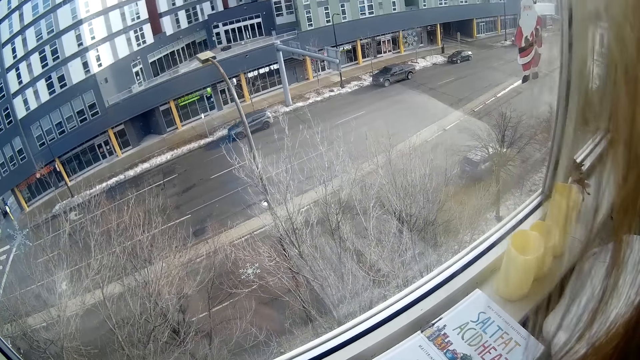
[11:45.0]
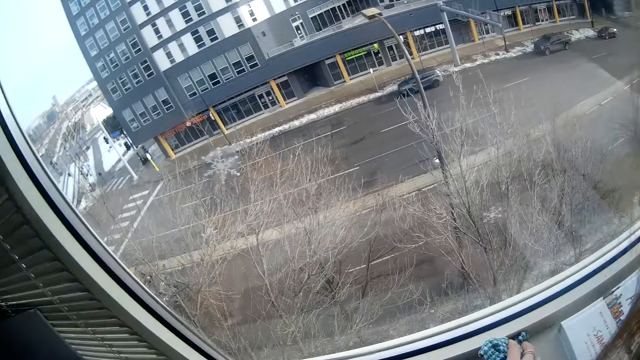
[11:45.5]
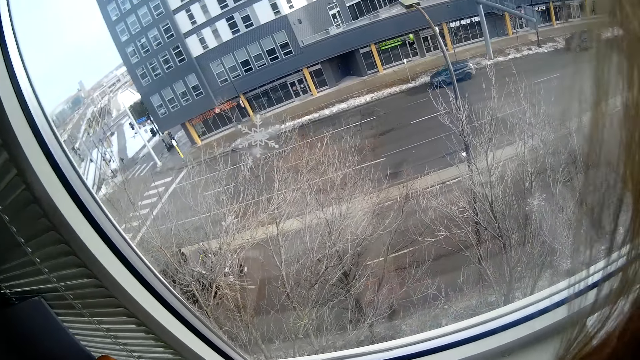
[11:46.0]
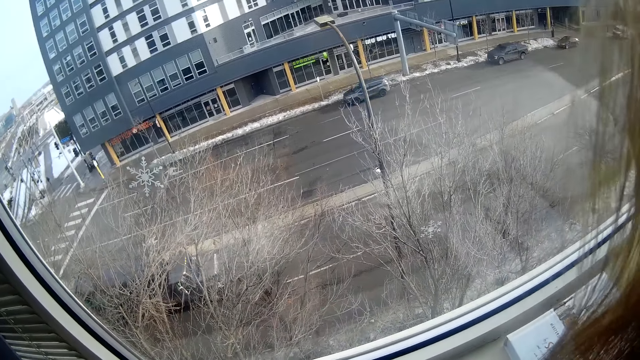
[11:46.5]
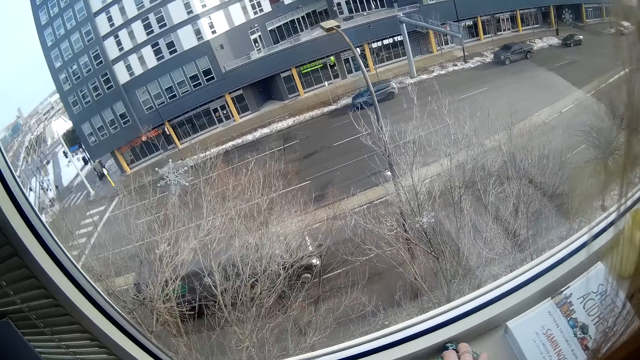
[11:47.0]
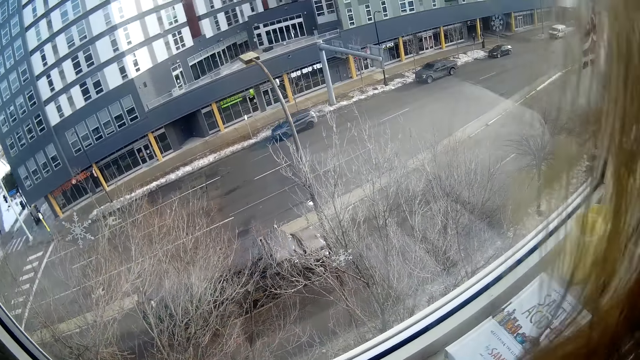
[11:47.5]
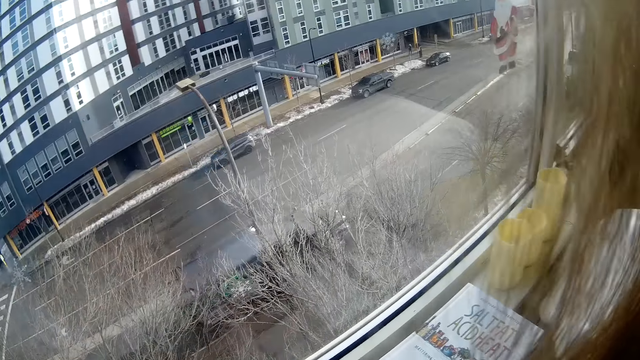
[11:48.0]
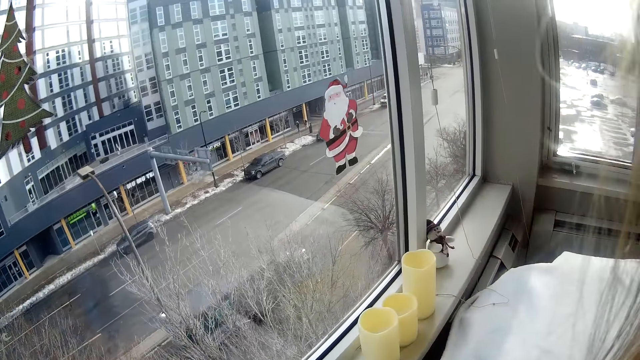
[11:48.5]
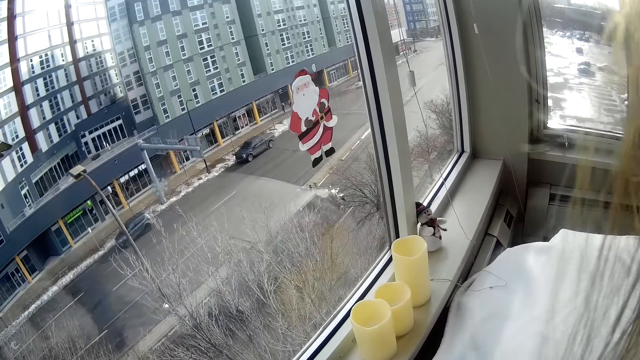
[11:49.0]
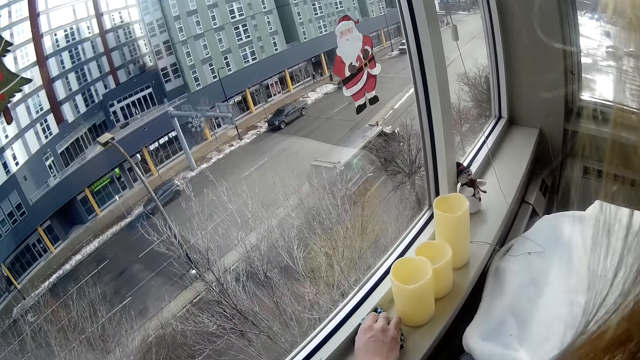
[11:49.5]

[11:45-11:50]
The camera wearer cleans the side of the window with the towel.

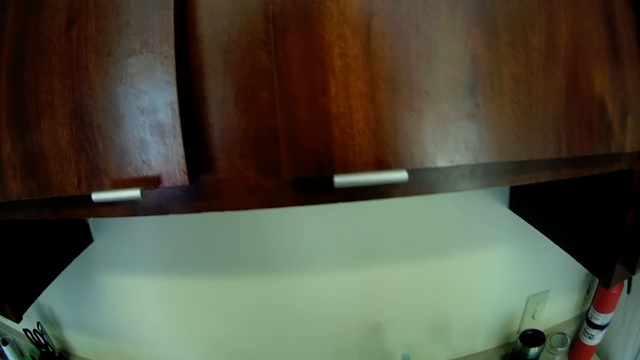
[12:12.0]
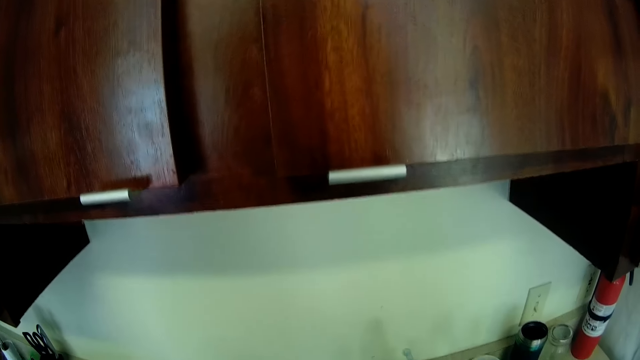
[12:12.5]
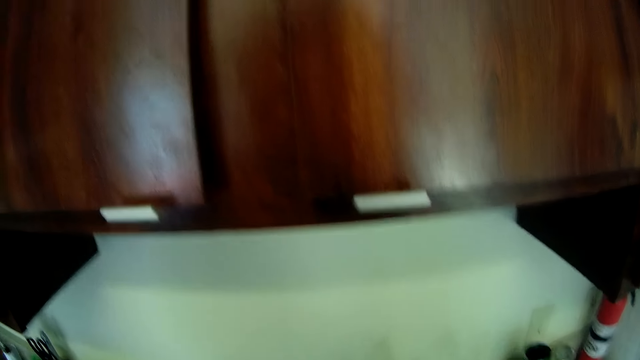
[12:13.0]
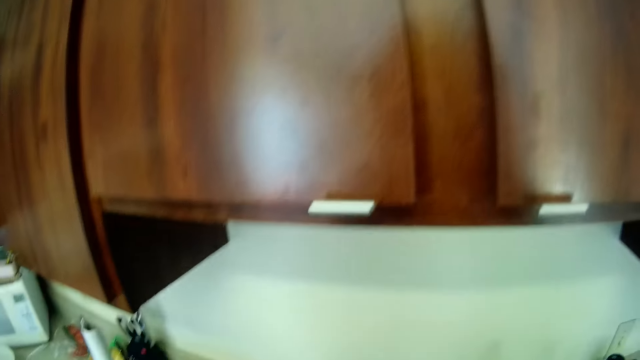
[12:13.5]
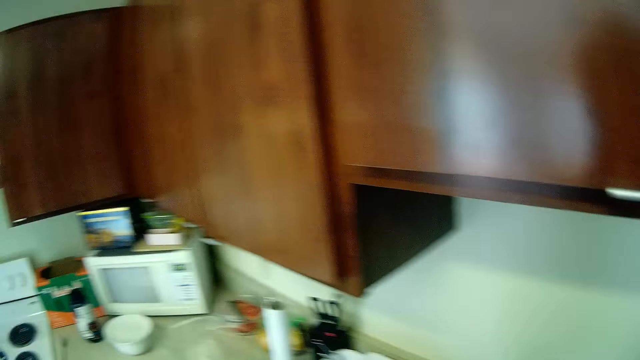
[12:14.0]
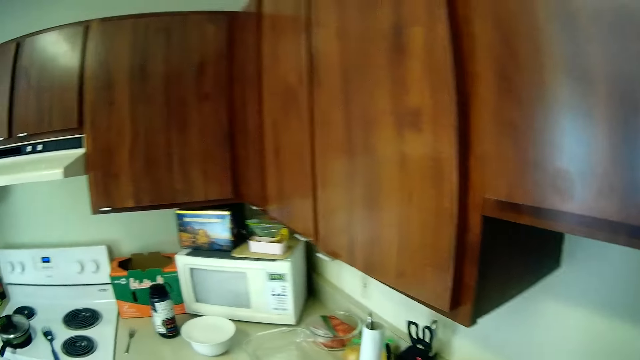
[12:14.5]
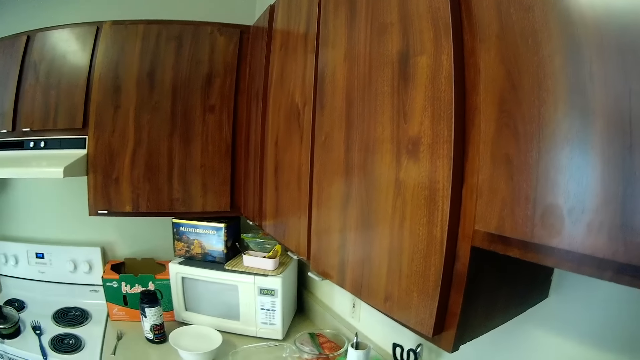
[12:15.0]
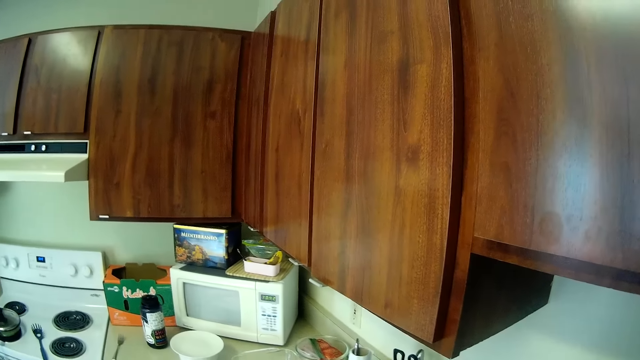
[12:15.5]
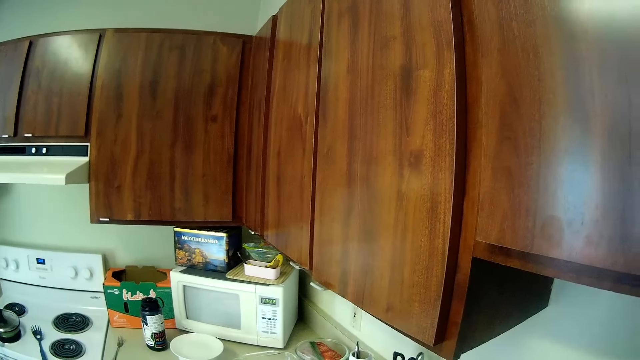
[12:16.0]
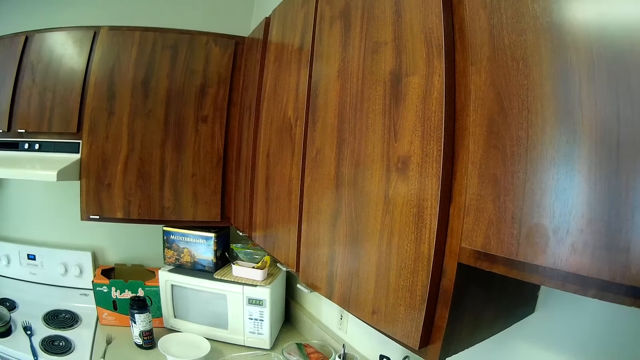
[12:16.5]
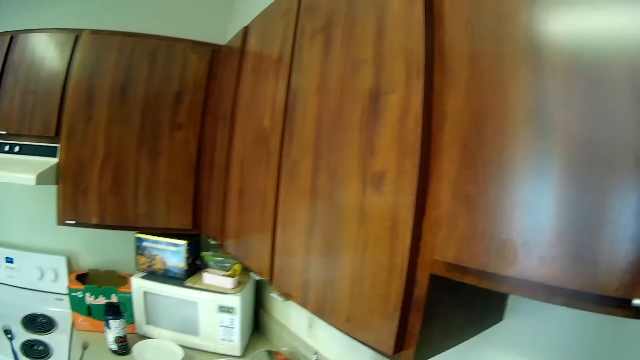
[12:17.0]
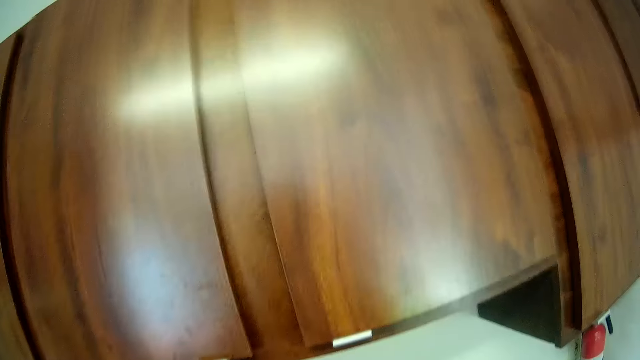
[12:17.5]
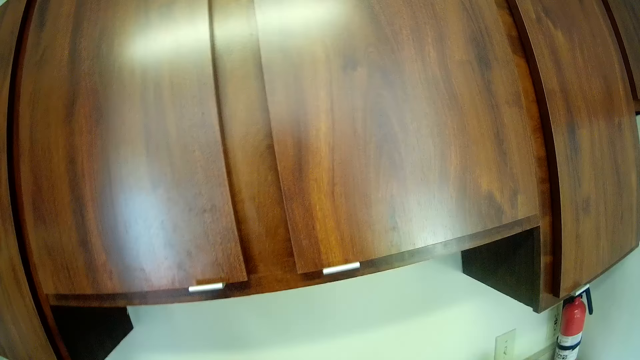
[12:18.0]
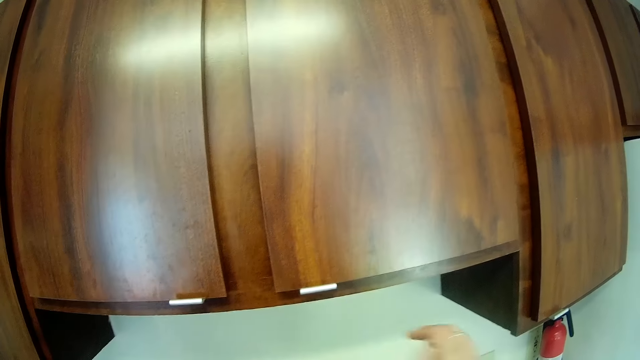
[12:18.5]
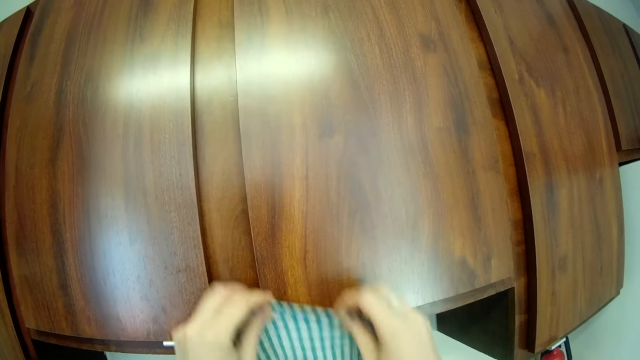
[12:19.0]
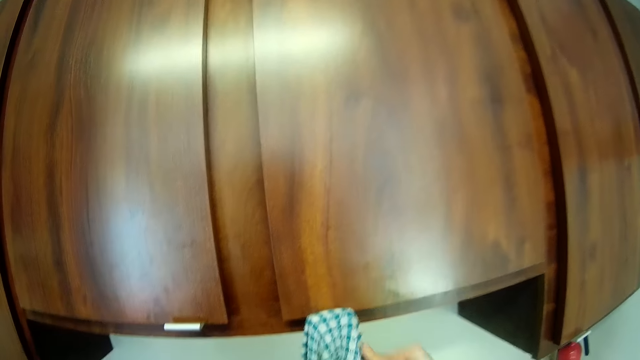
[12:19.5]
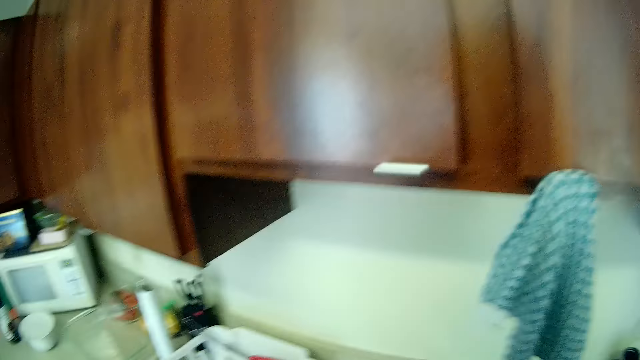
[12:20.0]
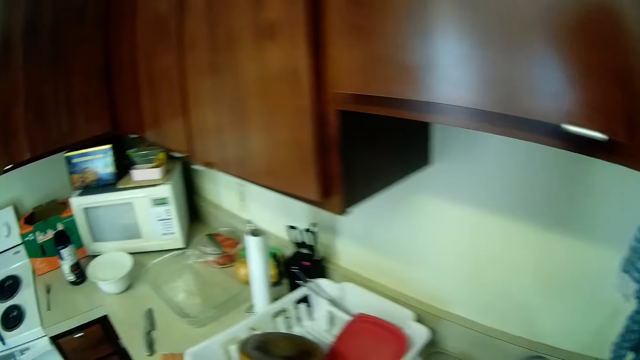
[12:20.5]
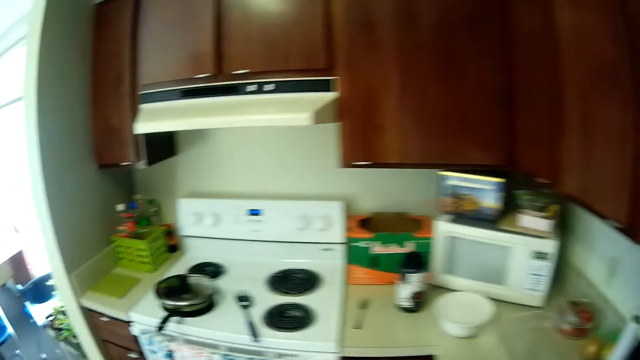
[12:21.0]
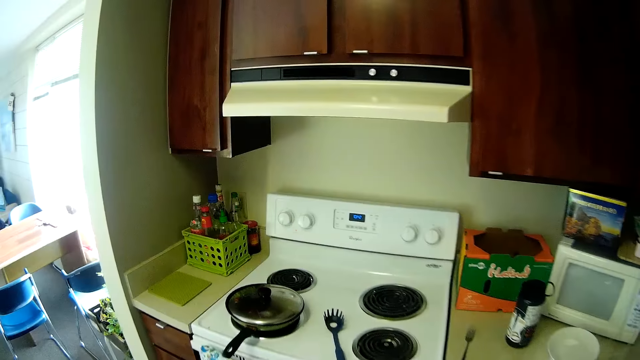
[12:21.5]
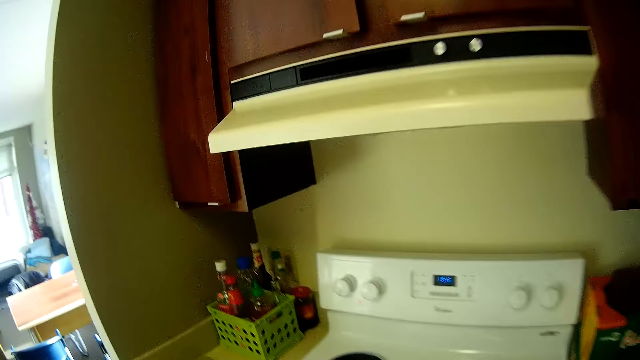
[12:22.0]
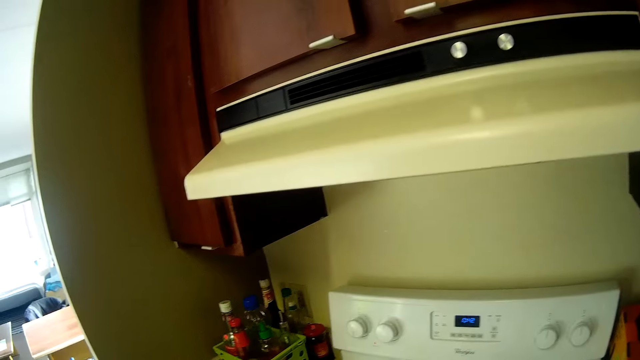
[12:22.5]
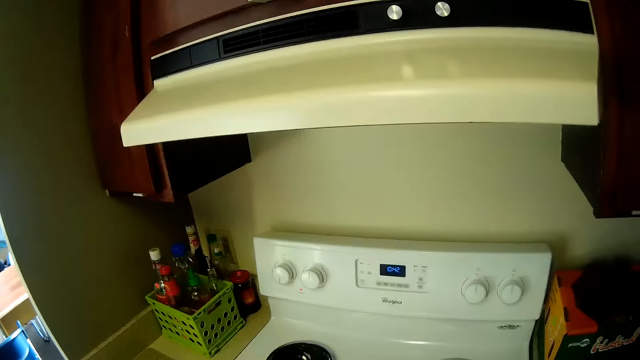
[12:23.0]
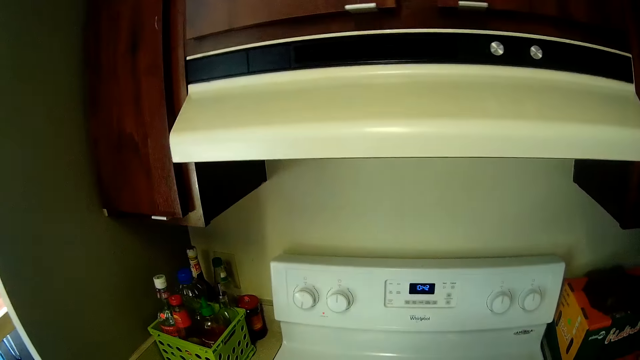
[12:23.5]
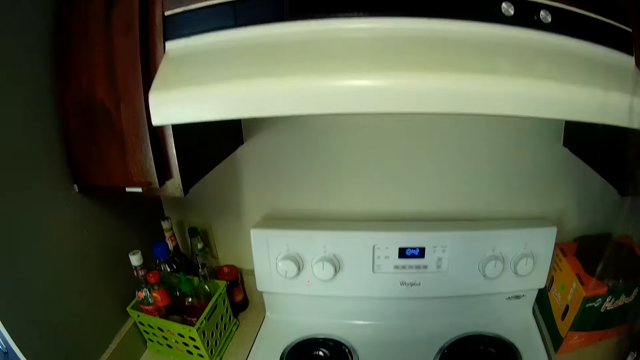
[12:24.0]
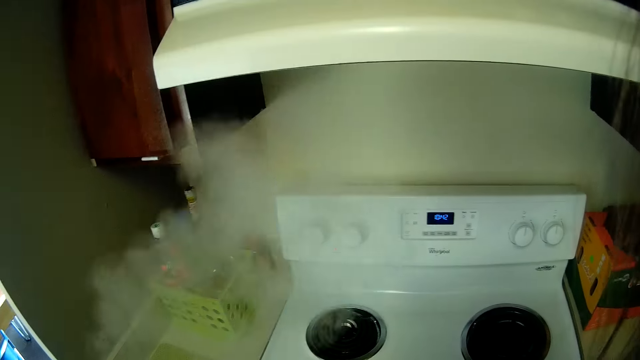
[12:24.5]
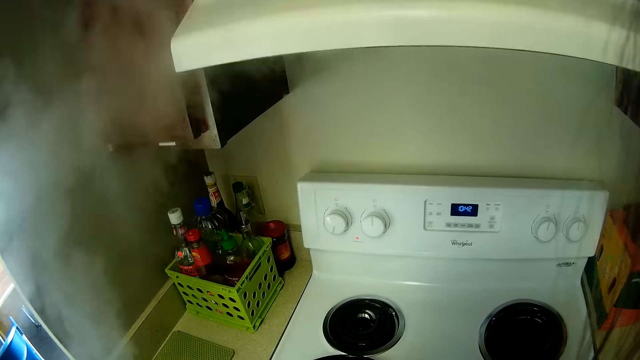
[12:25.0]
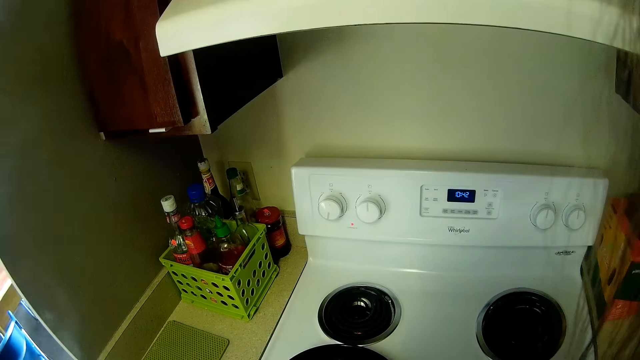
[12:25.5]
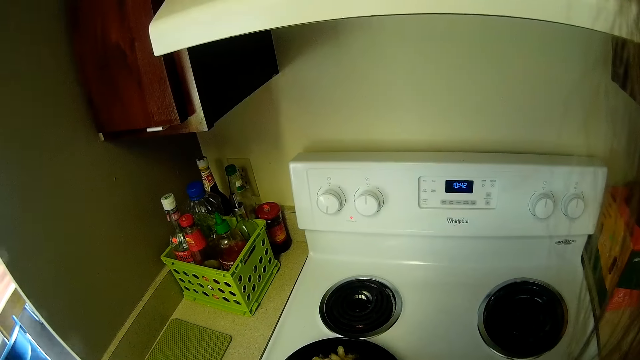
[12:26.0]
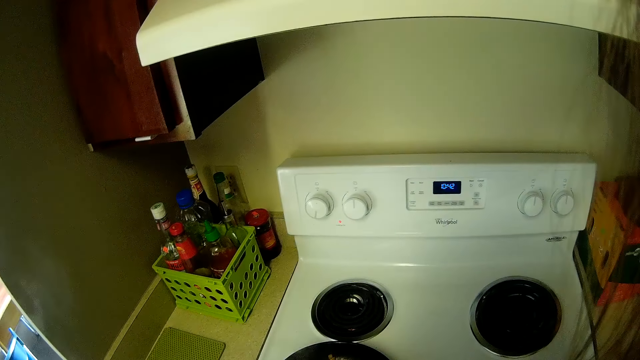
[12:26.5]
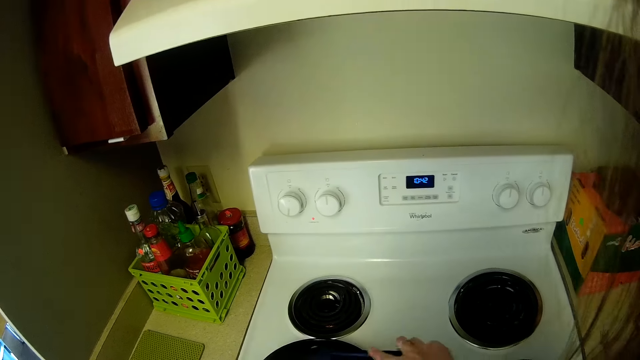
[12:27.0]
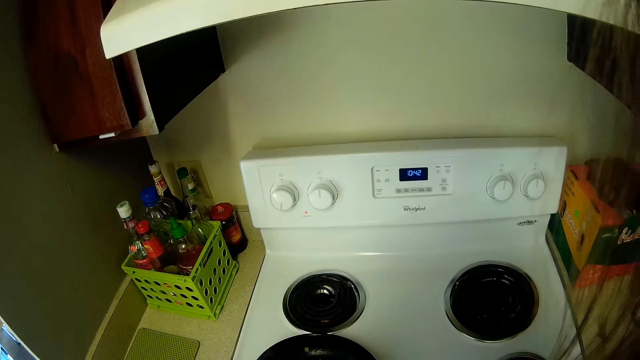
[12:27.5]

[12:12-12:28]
The camera wearer moves in the kitchen. They look around the kitchen. They put the kitchen towel on the wall cabinet door handle. They move from the kitchen cabinet towards the cooker in the kitchen. They pick up a lid from the pan. They open the pot on the cooker. They stir the food with something.
